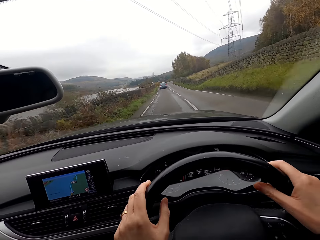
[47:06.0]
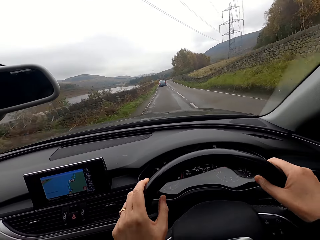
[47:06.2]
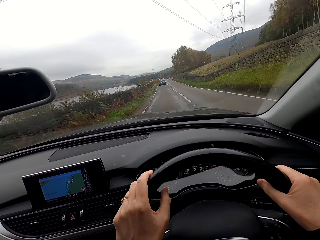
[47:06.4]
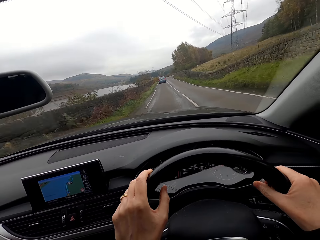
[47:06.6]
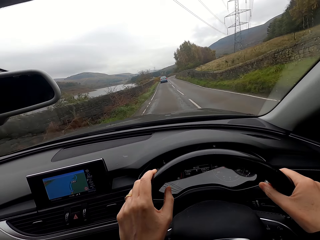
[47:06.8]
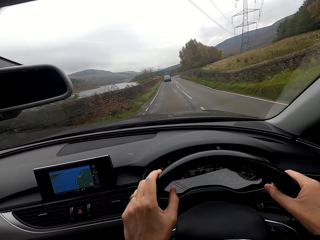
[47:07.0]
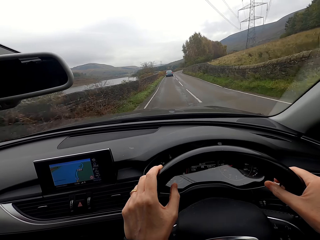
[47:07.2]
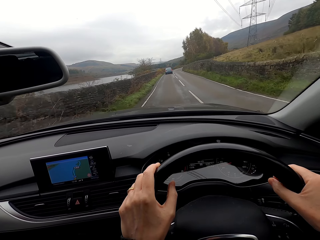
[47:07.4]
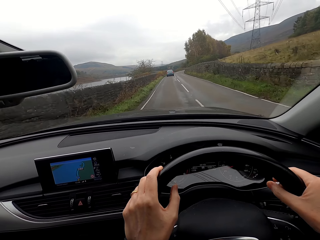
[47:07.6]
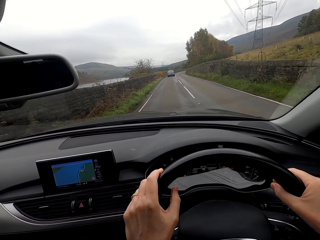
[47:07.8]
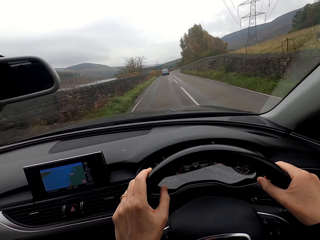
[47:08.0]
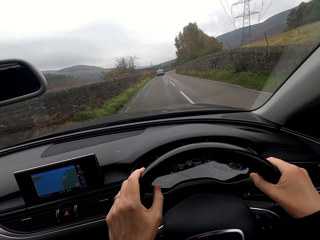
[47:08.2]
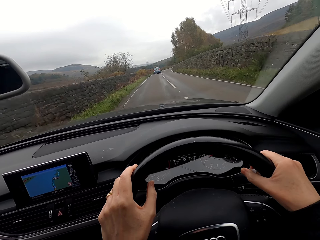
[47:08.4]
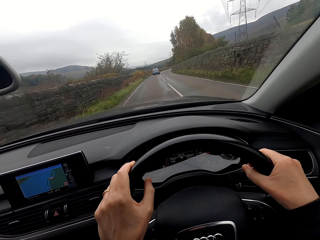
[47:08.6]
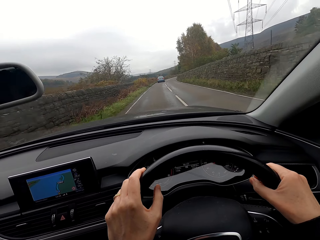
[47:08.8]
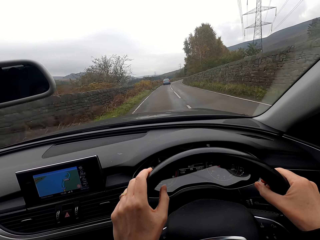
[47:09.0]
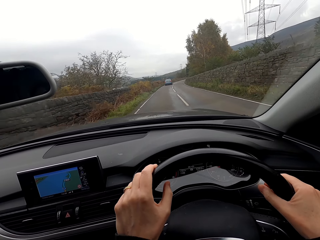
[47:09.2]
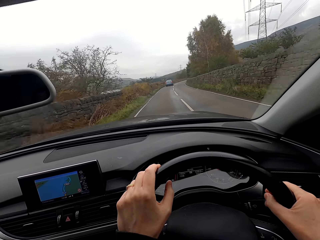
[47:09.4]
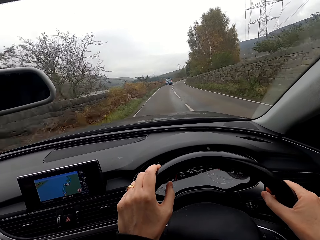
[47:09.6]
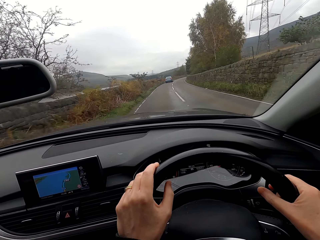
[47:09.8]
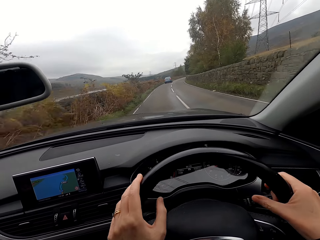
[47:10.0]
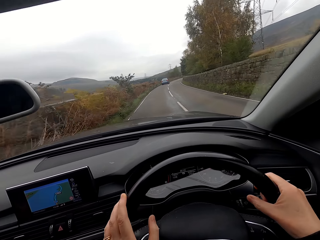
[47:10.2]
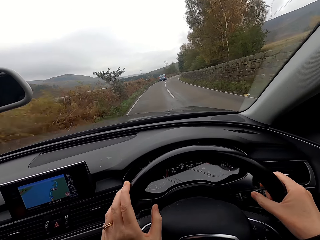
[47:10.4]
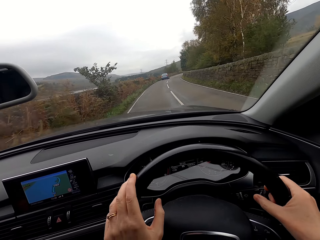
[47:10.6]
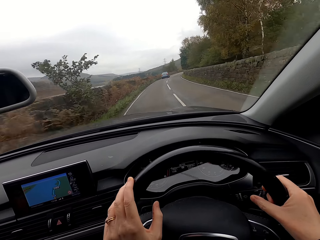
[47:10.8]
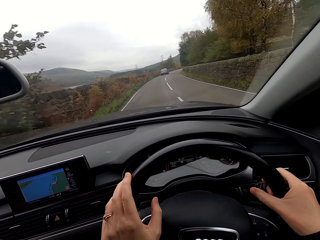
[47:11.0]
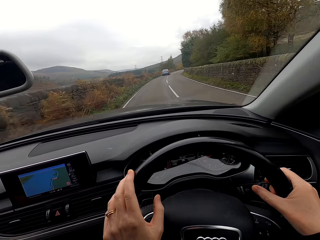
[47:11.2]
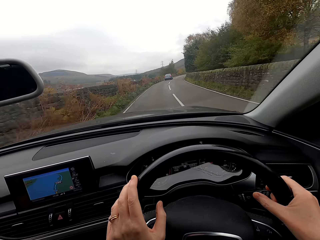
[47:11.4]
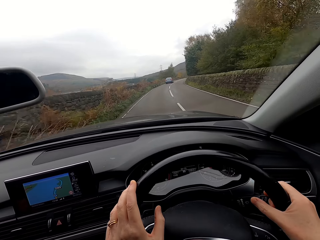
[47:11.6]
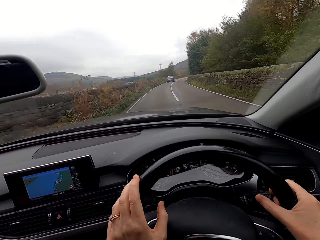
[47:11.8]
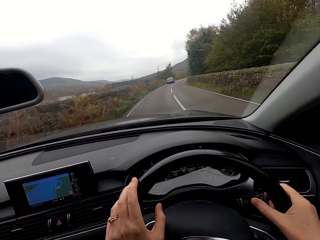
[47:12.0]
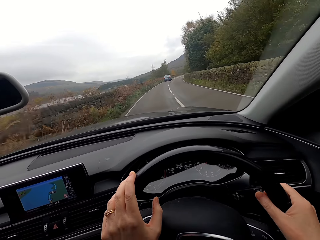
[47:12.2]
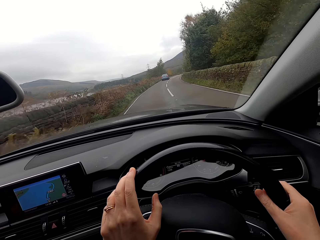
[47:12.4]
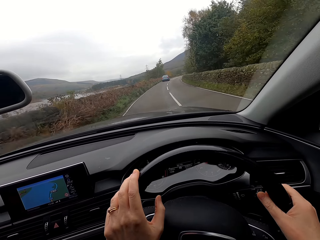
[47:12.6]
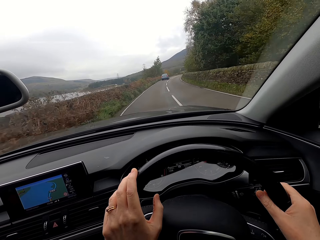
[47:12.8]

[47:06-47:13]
The camera wearer drives the car.

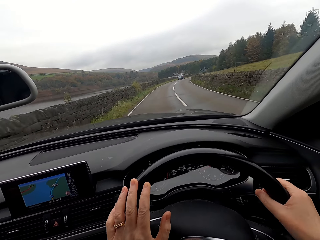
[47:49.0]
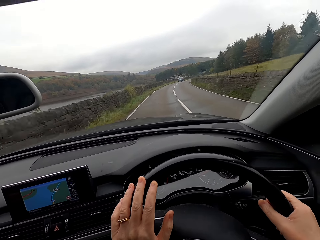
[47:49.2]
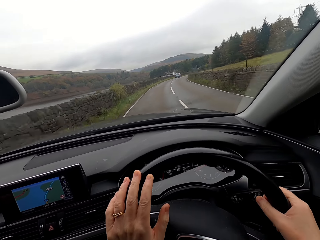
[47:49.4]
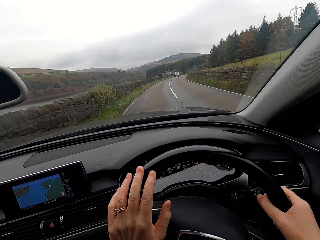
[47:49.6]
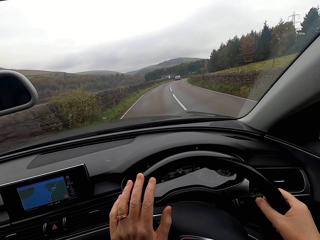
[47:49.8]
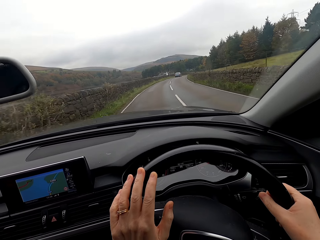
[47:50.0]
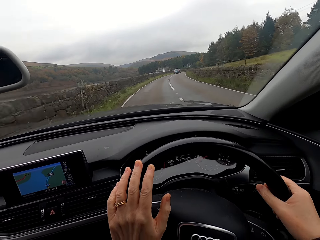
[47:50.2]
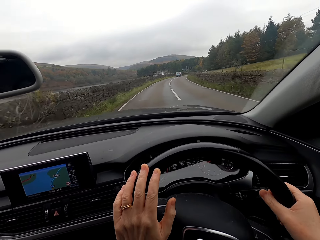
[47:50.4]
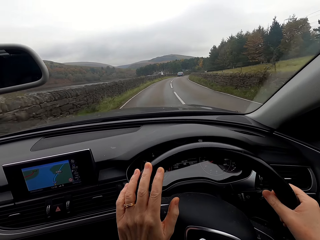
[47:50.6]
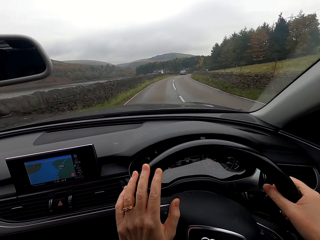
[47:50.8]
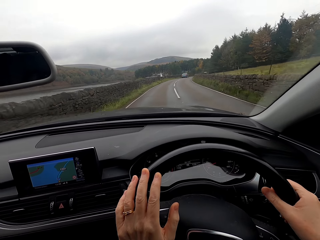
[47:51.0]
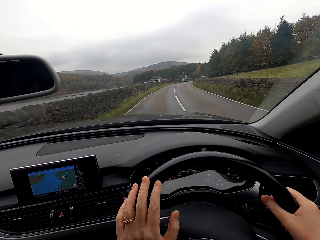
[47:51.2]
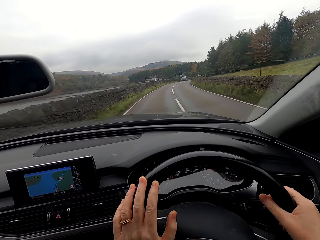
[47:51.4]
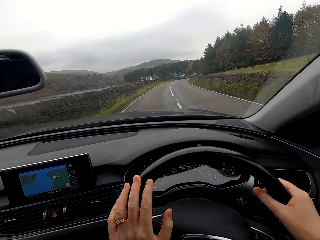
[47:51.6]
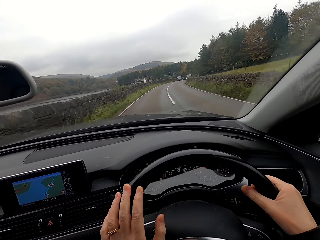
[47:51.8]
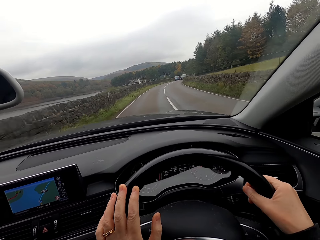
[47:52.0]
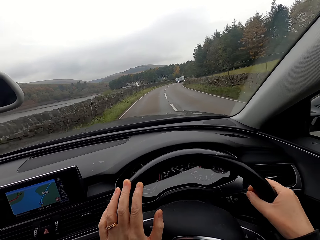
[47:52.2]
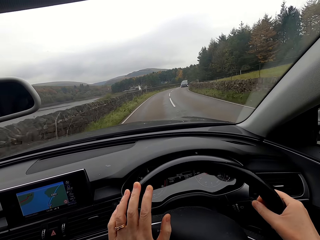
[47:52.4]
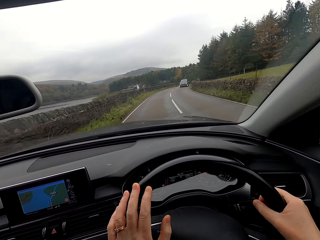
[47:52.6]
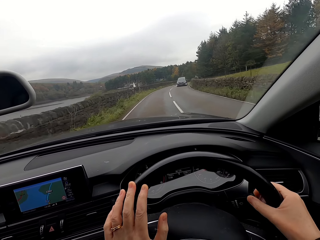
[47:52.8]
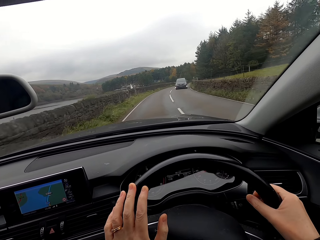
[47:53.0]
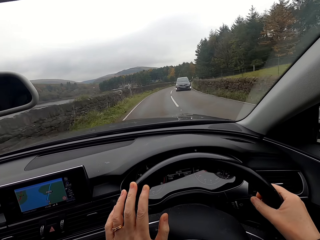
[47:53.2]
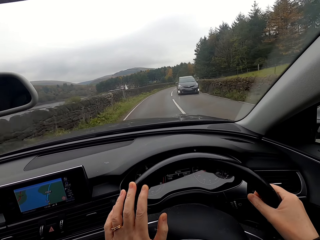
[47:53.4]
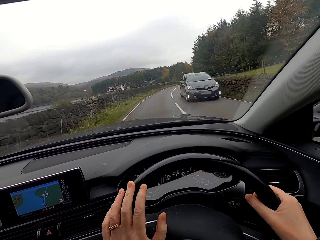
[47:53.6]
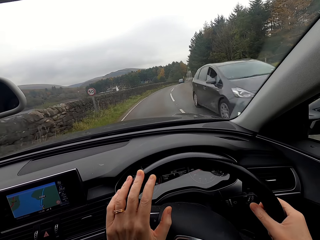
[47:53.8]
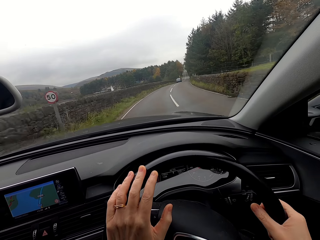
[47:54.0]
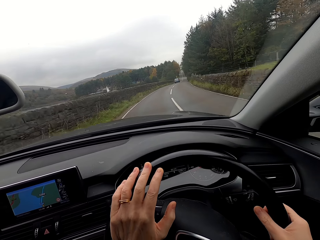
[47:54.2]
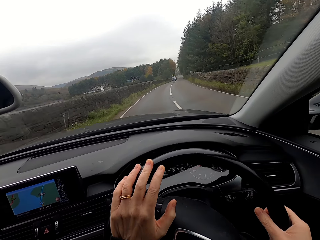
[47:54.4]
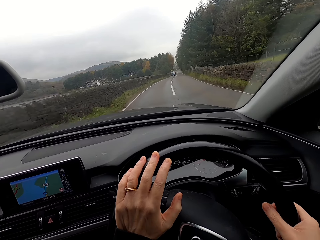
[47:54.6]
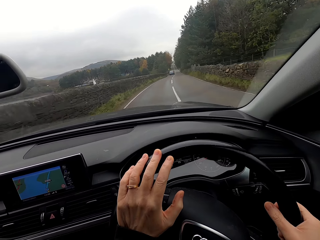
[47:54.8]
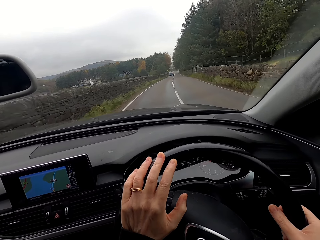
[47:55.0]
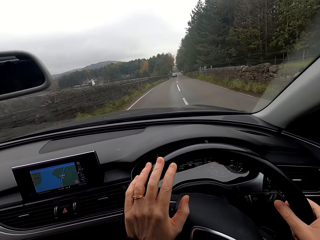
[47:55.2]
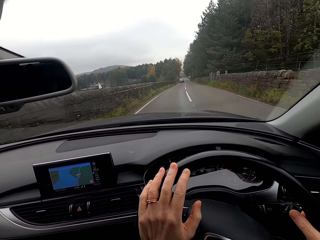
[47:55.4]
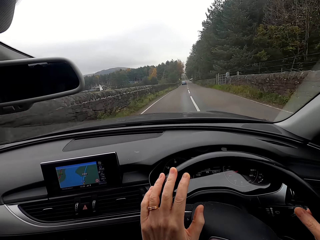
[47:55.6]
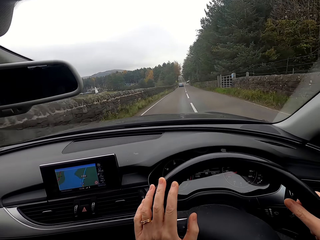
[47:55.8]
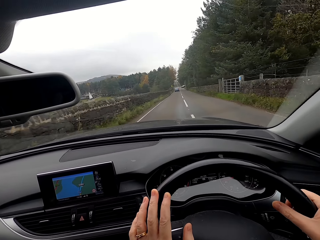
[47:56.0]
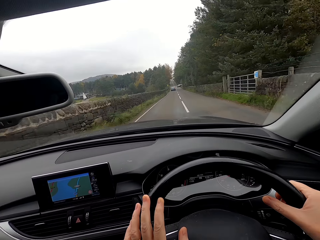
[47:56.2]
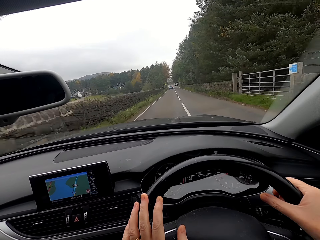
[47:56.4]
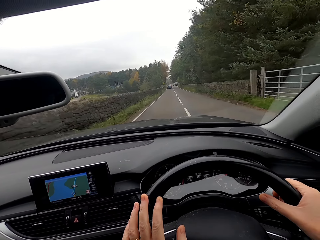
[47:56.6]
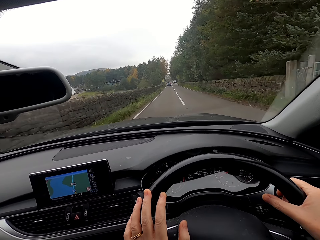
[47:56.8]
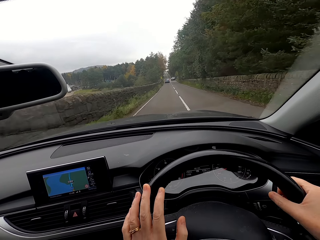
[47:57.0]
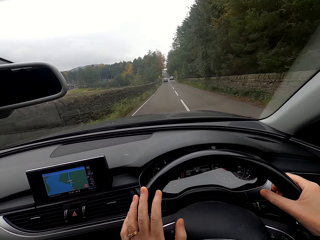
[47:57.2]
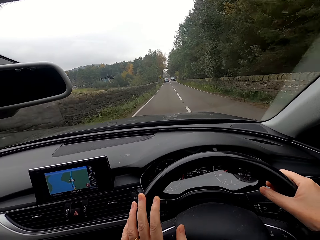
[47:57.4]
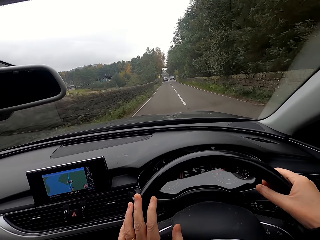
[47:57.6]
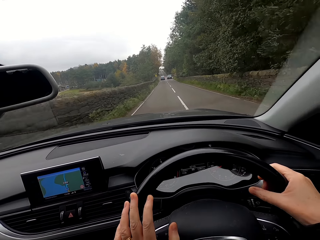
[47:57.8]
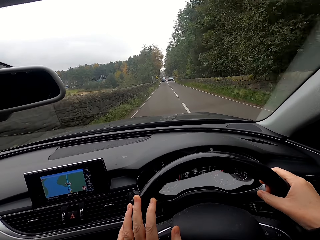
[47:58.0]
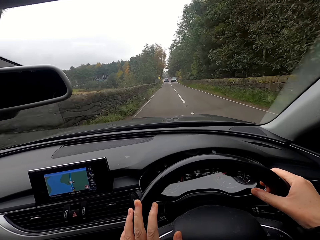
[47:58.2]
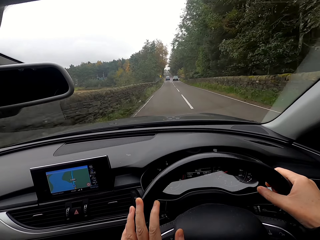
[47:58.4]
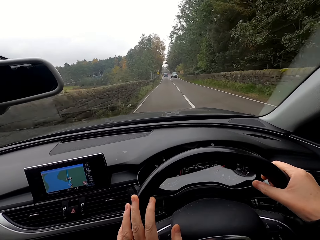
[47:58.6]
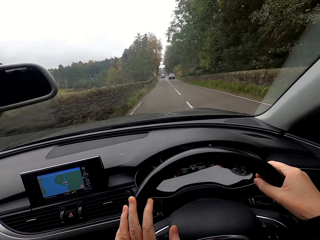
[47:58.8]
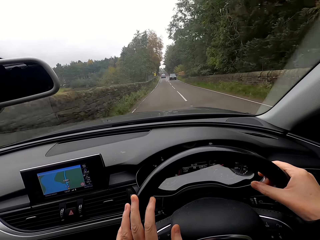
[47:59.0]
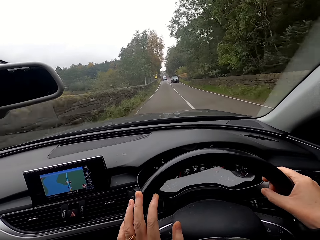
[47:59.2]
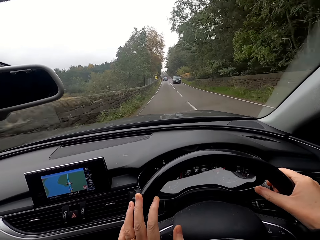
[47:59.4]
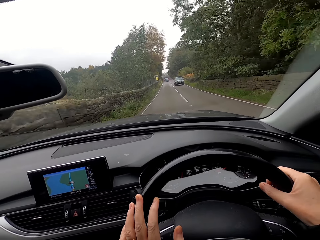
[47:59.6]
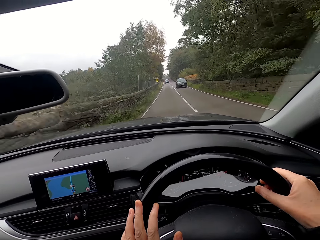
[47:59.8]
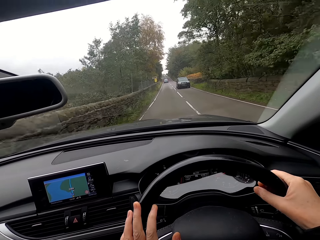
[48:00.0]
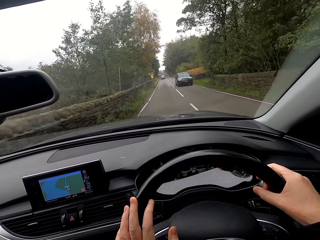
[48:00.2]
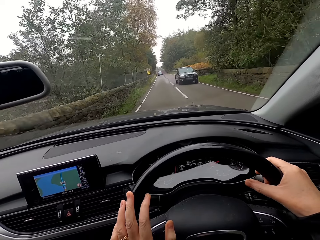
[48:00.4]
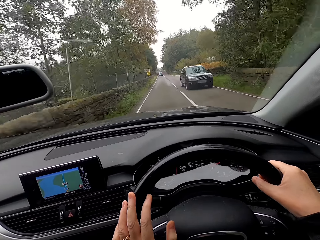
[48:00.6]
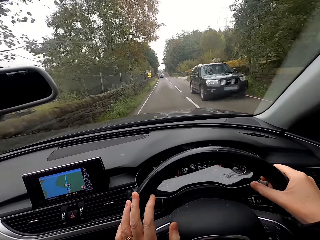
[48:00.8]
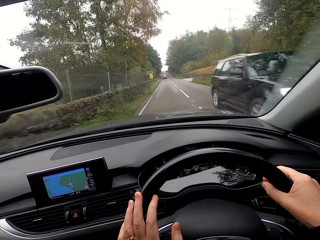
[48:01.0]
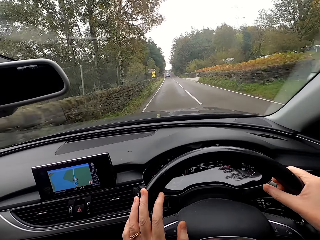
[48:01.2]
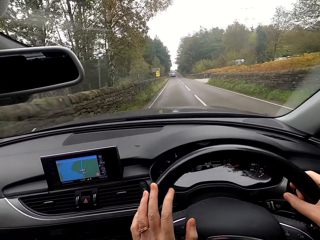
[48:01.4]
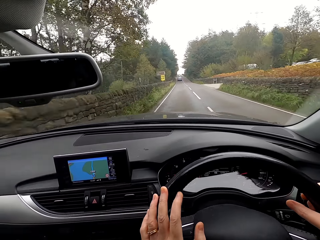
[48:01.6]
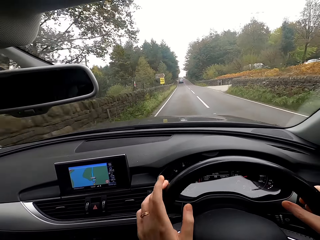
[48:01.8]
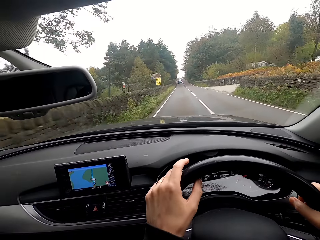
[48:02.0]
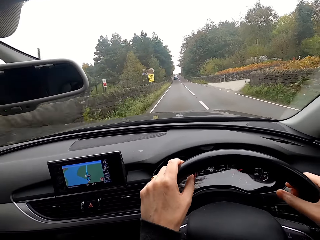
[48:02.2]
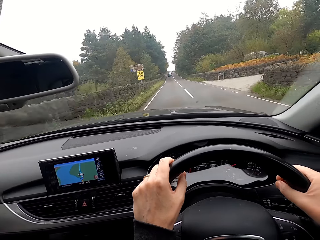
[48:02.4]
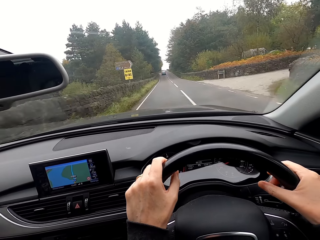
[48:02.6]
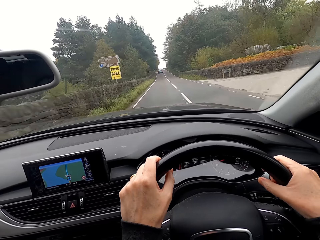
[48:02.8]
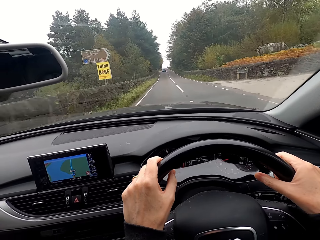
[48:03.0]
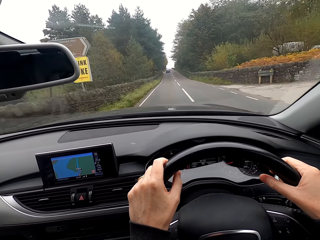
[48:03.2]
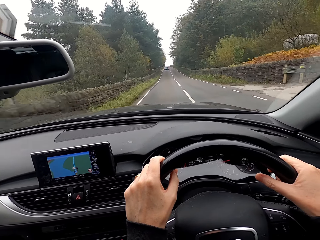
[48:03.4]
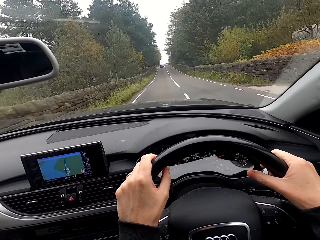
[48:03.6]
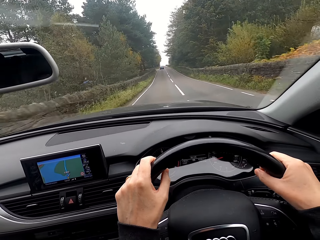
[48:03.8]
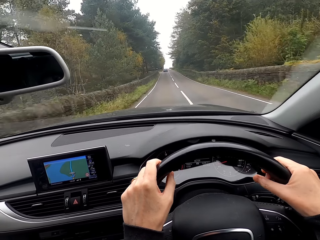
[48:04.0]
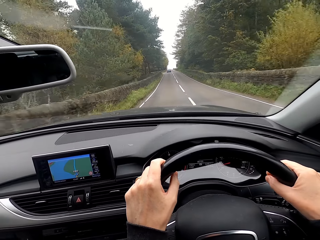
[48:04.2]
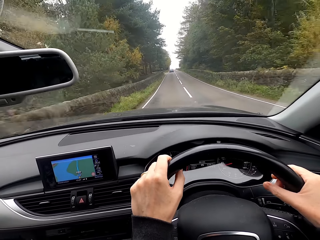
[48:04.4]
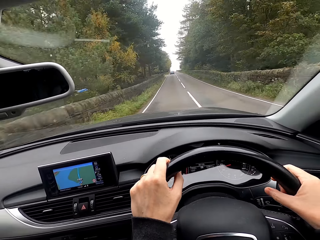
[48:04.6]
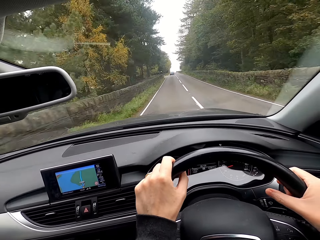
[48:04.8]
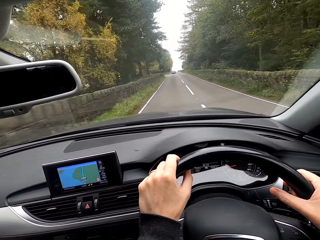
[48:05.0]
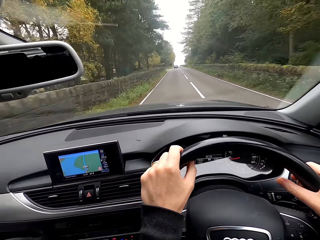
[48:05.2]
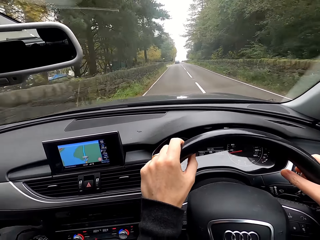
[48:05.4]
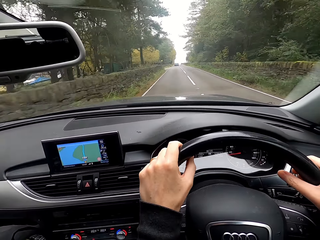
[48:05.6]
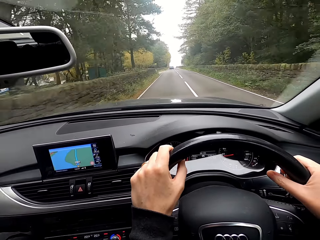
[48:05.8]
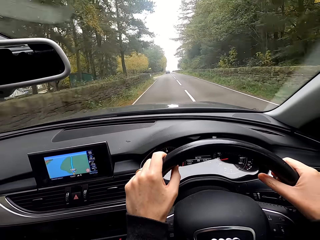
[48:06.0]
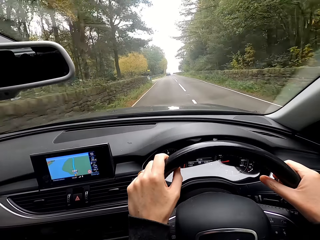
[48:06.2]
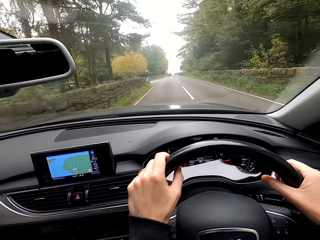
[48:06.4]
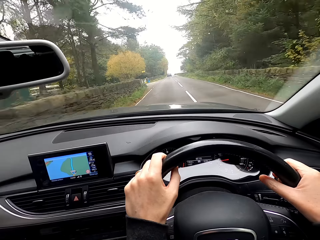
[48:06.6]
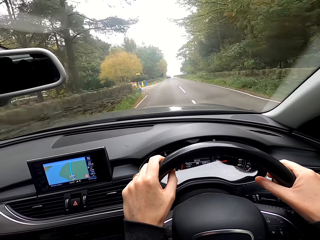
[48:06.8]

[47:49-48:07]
The camera wearer turns the steering. They drive the car.
